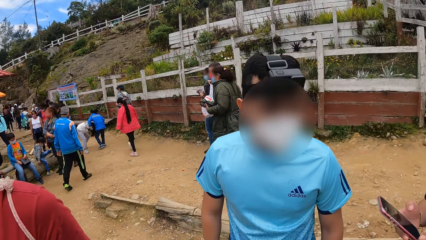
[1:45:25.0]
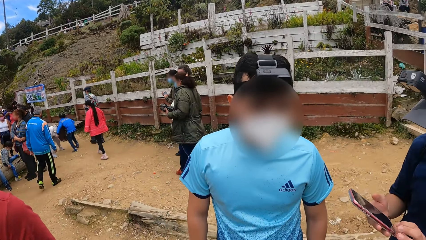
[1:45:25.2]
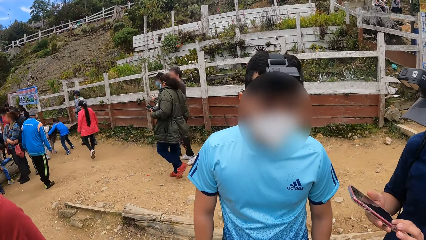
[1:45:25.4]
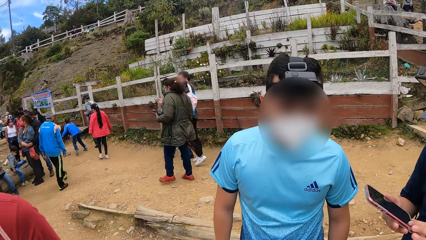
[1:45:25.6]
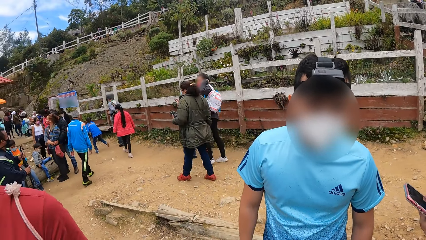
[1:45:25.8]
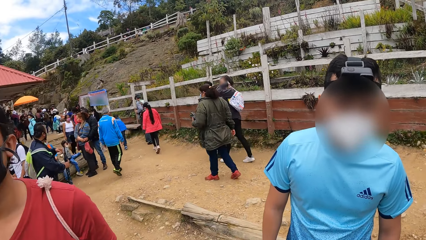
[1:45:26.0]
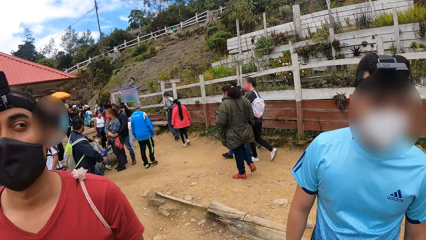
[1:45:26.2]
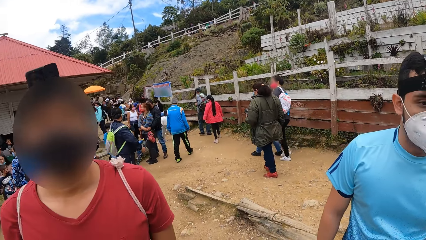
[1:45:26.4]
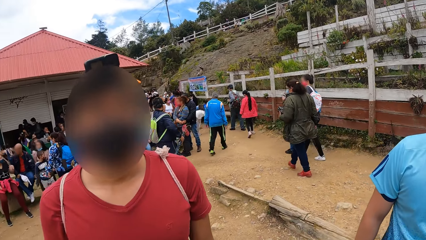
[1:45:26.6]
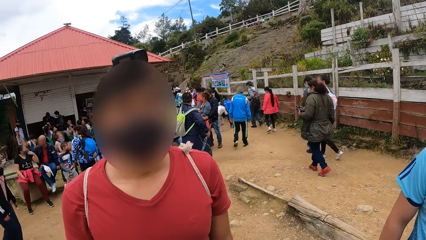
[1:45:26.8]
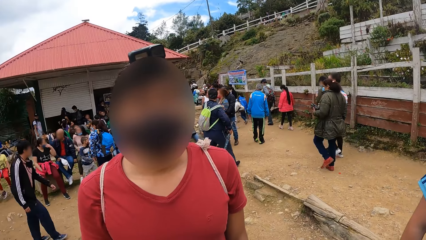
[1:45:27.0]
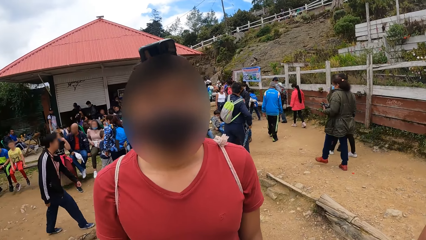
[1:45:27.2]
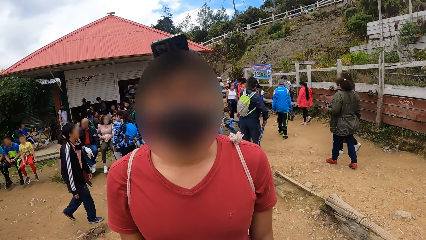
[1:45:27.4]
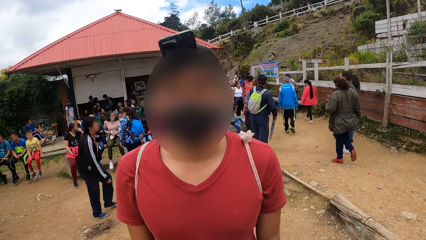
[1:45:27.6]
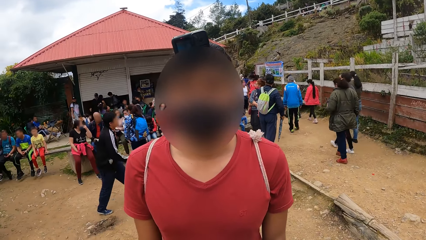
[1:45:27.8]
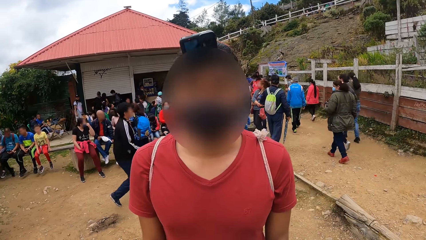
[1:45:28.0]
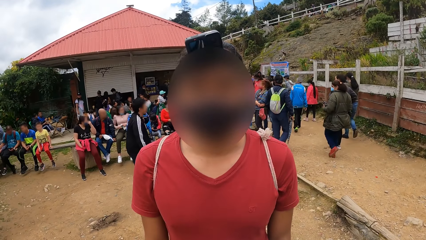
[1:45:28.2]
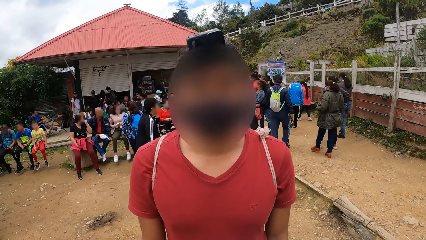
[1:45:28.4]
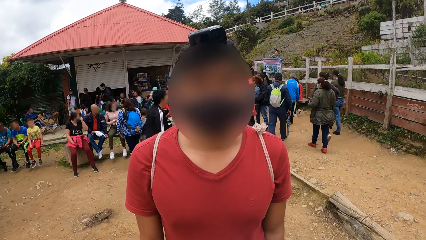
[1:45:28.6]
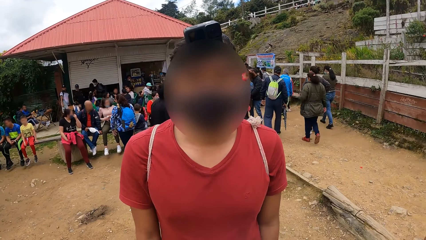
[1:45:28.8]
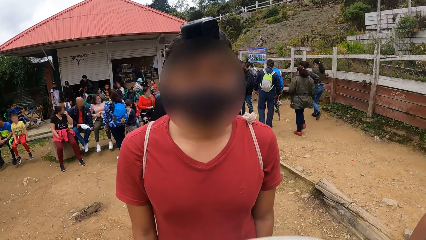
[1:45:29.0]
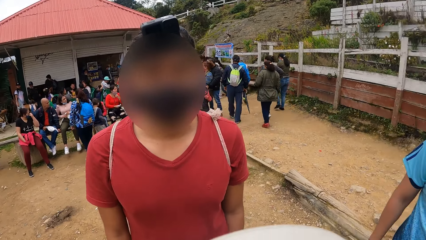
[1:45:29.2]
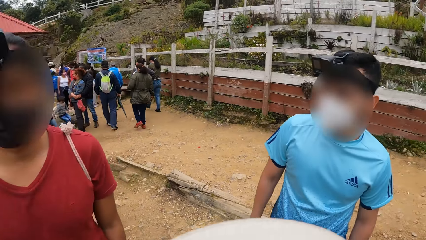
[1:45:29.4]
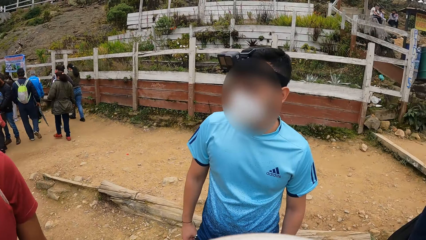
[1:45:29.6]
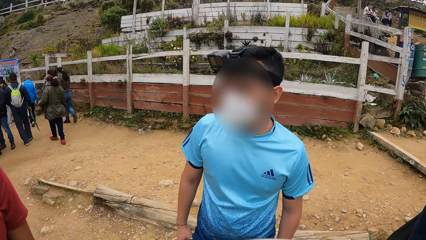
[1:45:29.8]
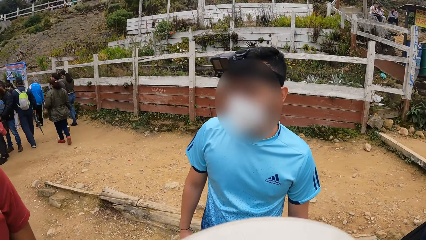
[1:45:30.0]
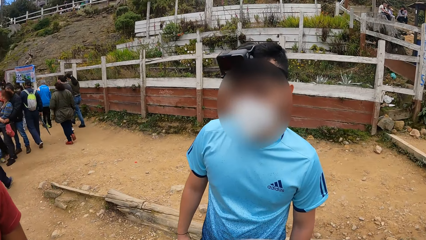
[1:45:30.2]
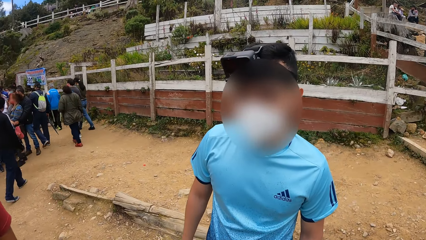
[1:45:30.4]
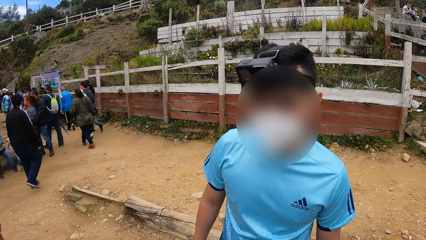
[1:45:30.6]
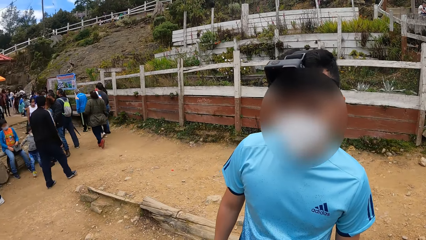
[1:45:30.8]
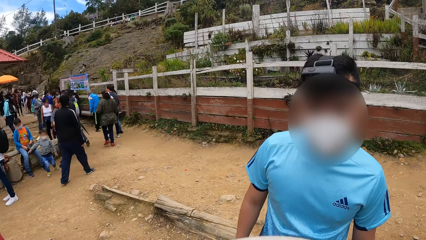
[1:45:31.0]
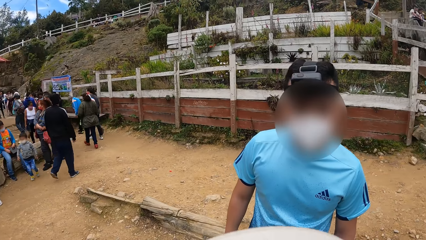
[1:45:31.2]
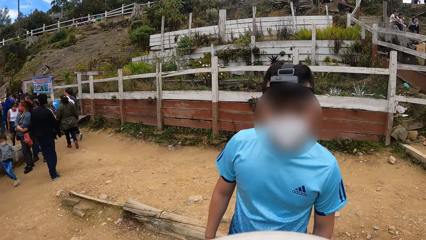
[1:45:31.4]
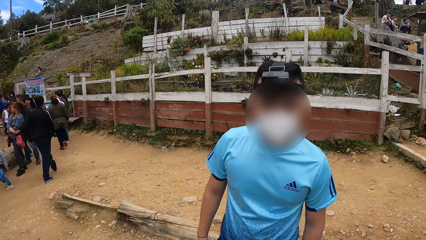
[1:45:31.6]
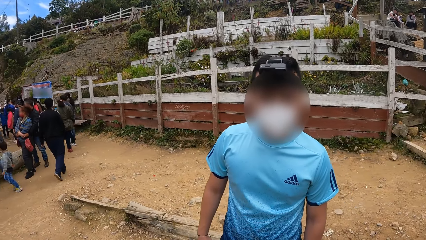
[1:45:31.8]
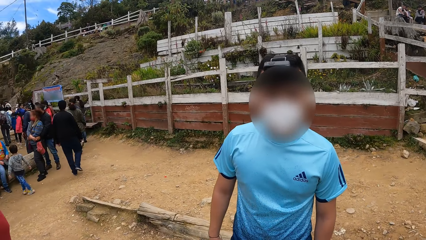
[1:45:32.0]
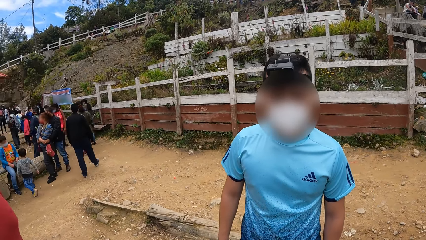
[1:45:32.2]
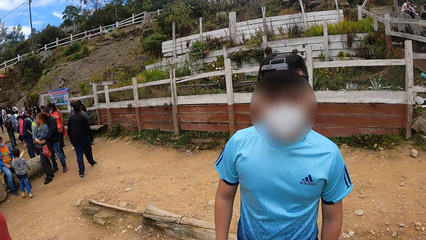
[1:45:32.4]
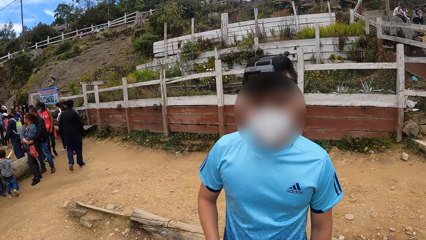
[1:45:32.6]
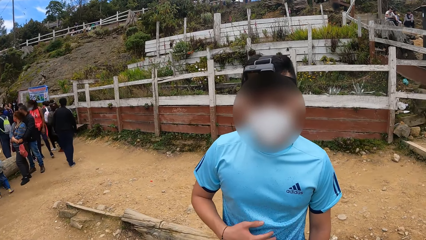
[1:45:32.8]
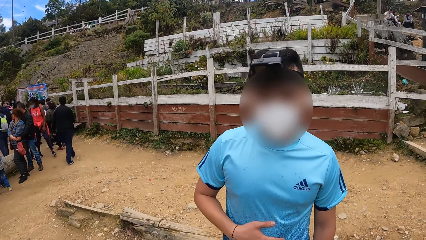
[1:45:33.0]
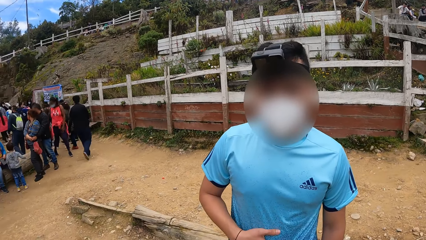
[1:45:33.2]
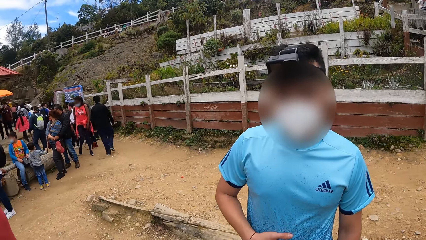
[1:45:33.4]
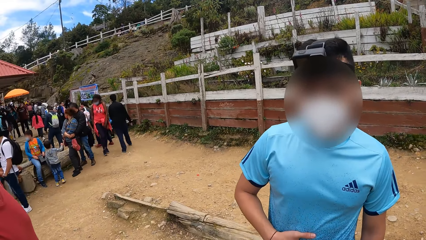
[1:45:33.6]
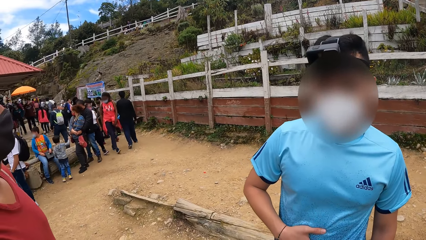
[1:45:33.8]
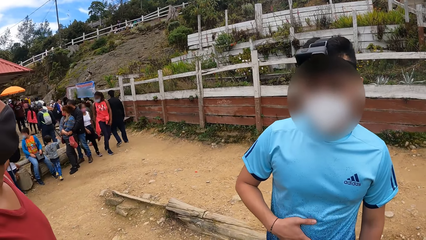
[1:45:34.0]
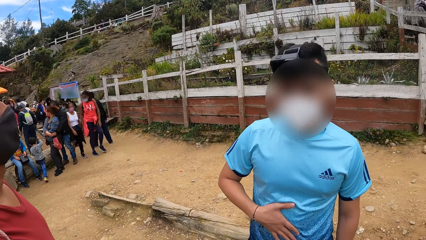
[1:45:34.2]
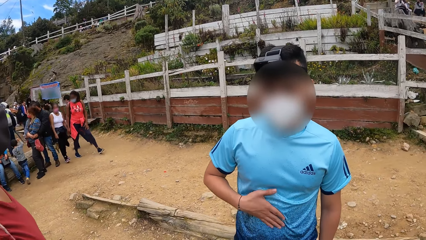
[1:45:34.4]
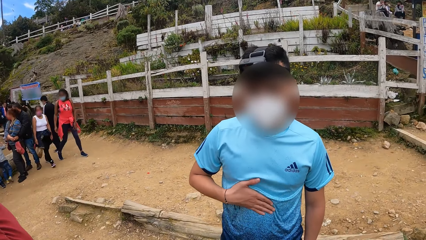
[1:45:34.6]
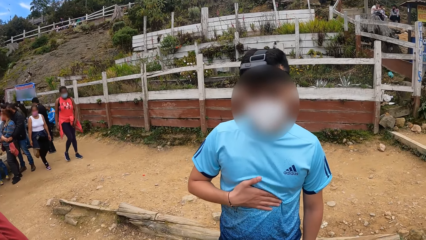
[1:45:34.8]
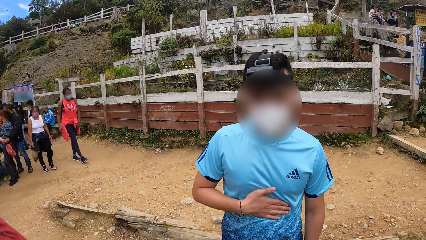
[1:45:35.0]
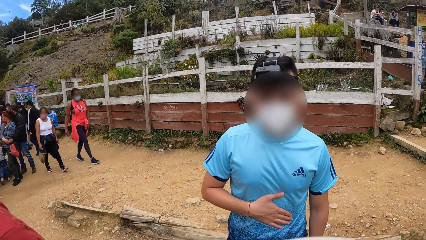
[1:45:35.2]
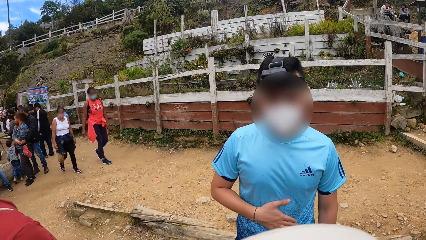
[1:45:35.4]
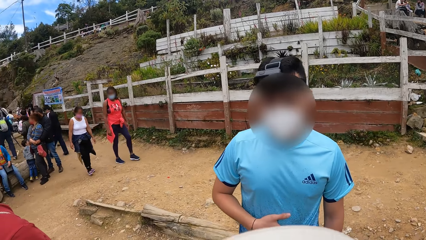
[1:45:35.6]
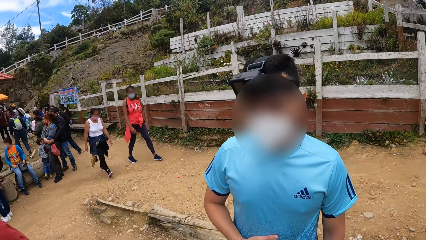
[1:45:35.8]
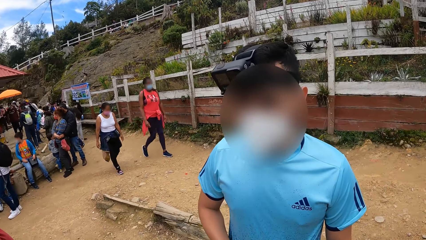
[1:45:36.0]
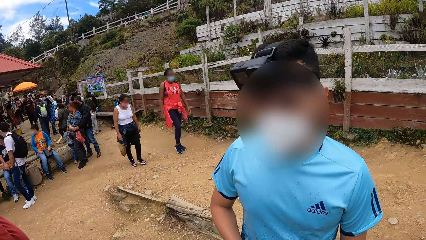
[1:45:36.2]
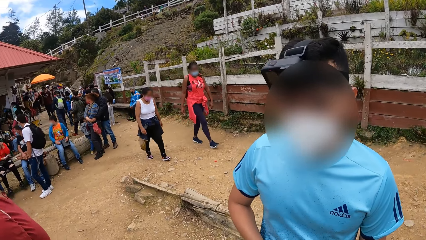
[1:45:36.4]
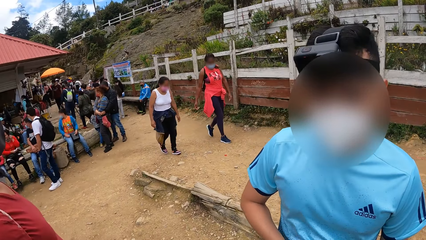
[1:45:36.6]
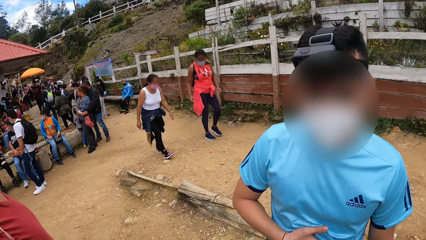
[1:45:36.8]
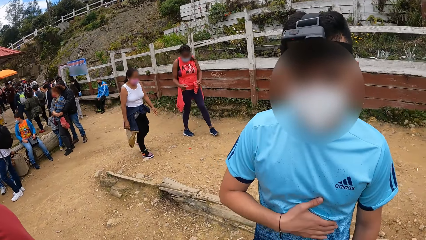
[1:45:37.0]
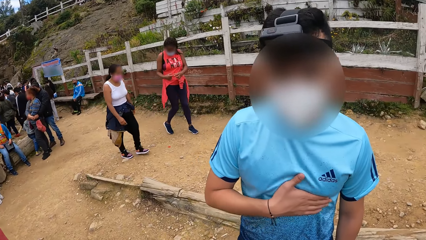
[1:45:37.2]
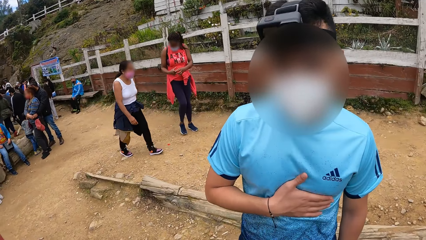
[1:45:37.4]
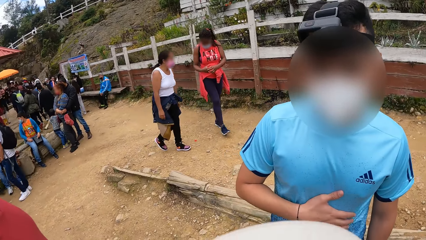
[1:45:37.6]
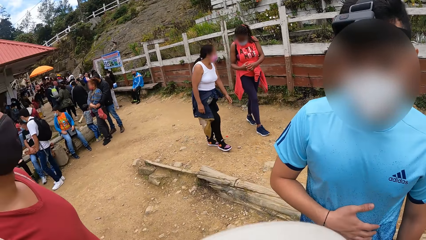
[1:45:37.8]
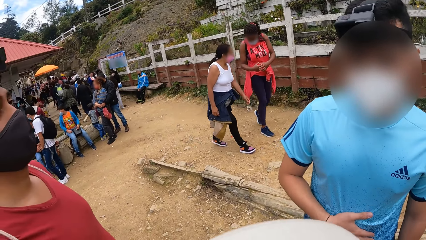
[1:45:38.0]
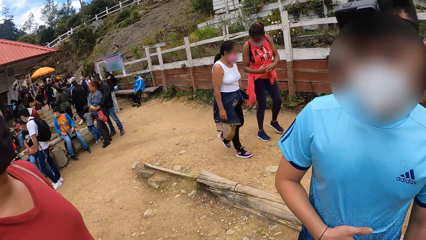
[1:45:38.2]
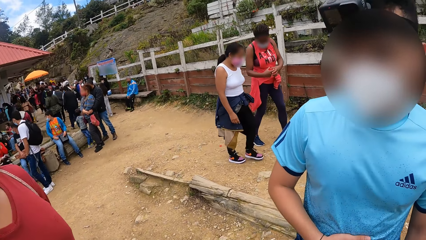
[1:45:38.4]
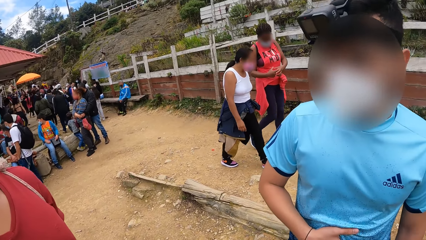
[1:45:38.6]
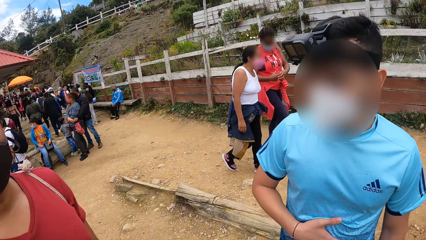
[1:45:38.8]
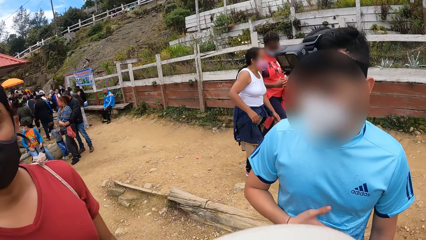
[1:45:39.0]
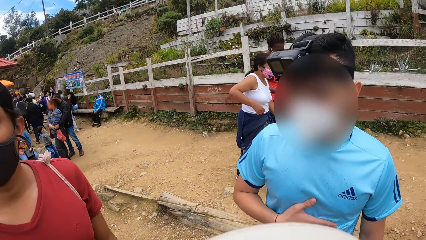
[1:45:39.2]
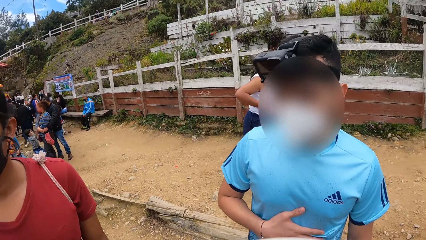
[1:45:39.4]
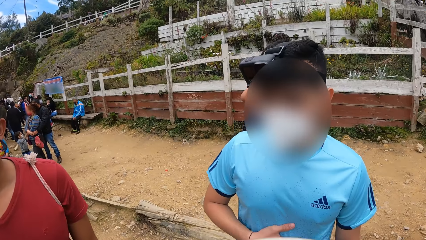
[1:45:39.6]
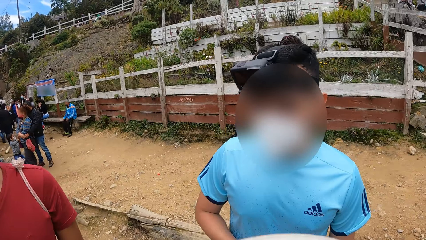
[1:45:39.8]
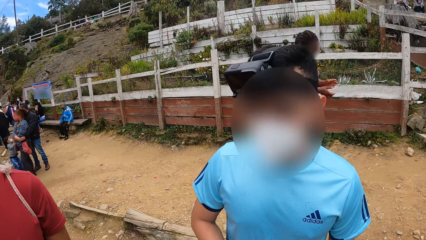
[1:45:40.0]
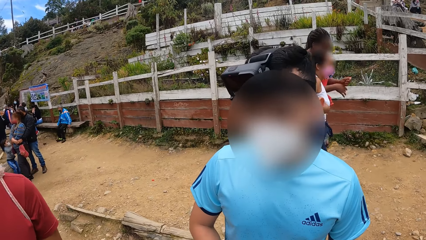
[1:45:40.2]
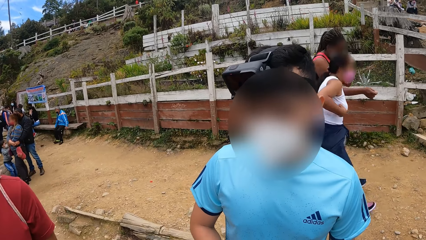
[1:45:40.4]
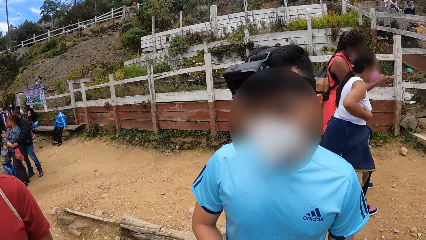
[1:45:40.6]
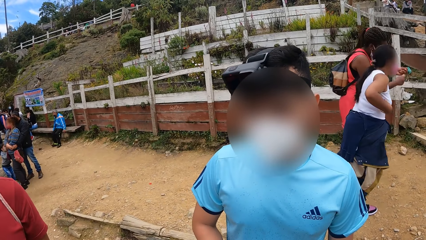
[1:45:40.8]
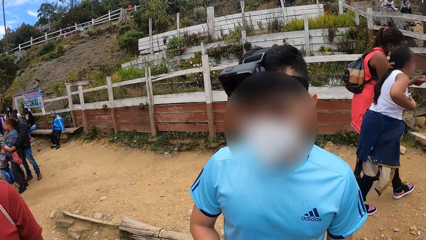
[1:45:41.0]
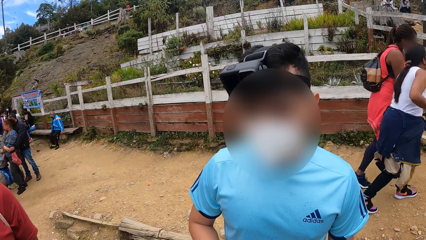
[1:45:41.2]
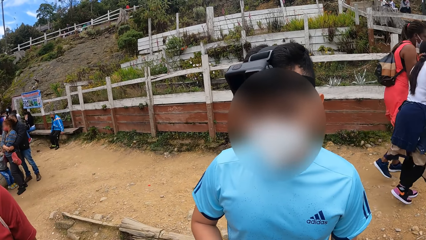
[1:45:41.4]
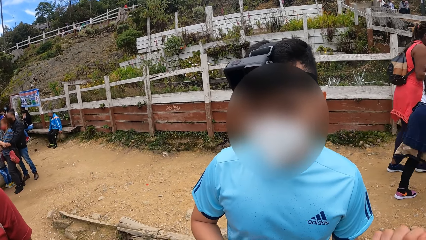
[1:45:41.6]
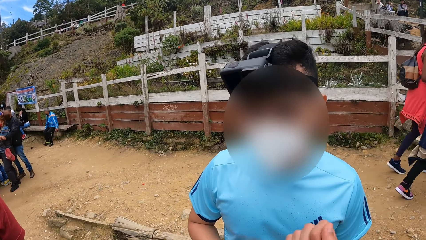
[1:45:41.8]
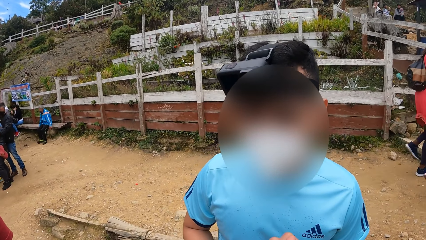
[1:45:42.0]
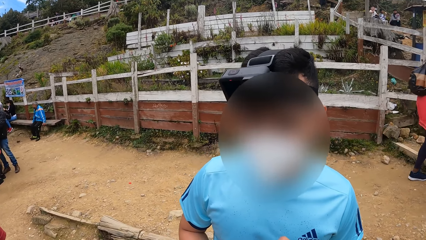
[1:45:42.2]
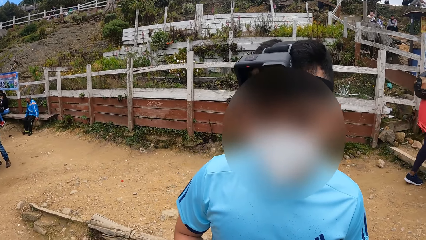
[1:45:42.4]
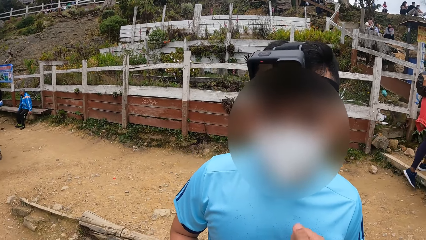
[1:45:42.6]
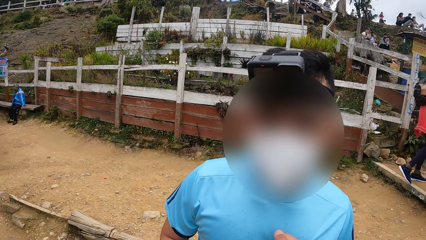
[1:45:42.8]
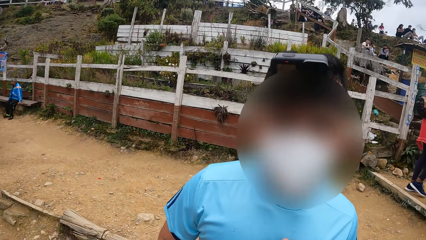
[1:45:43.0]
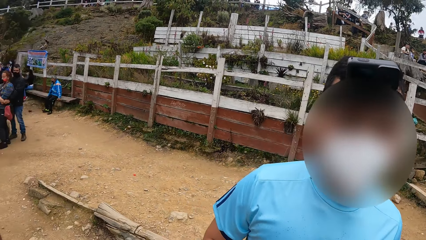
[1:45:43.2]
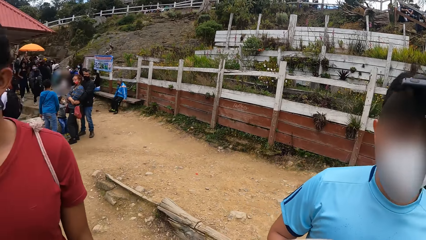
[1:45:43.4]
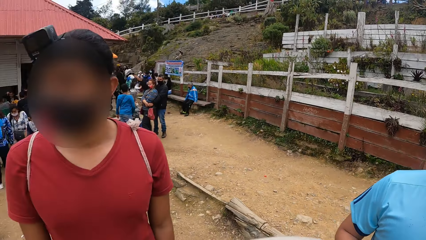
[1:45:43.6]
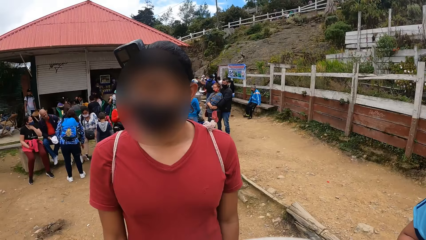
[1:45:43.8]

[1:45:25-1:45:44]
A person operates a cell phone. Another person rubs his stomach.
